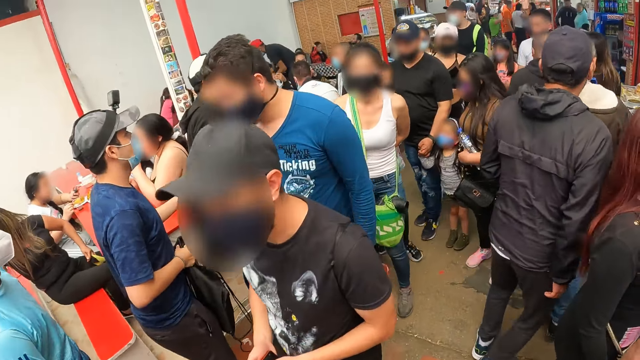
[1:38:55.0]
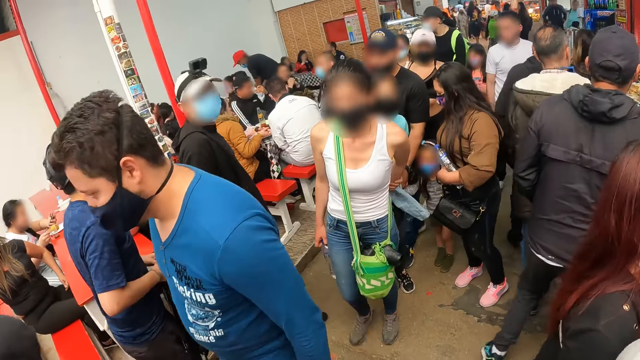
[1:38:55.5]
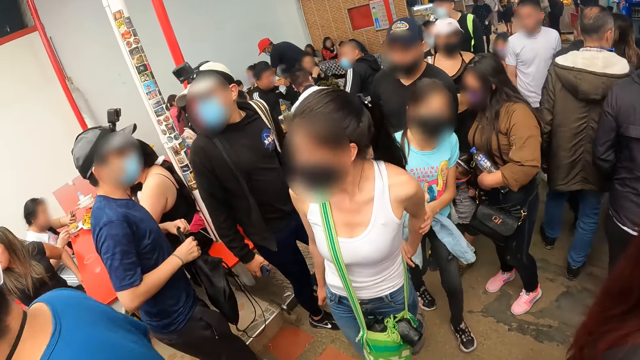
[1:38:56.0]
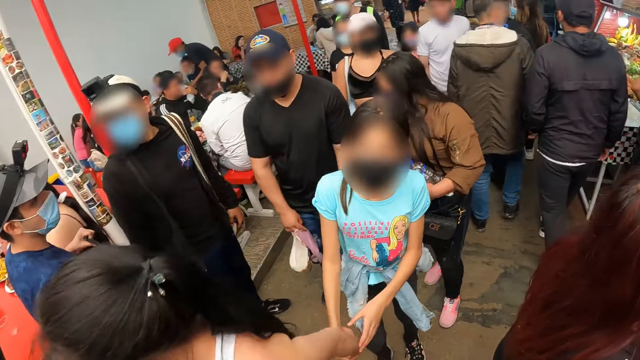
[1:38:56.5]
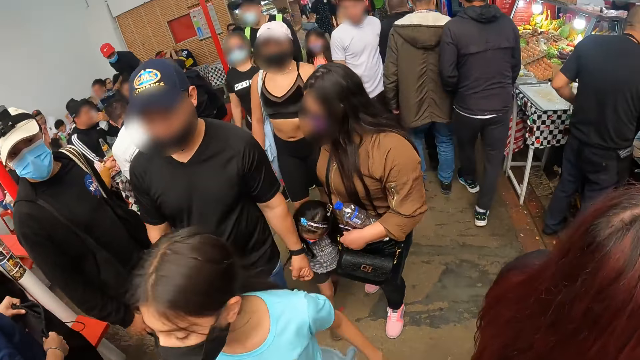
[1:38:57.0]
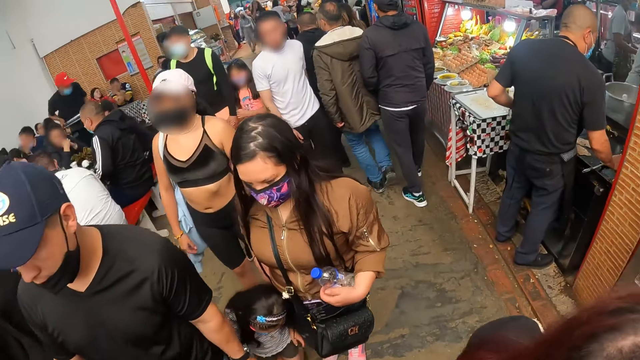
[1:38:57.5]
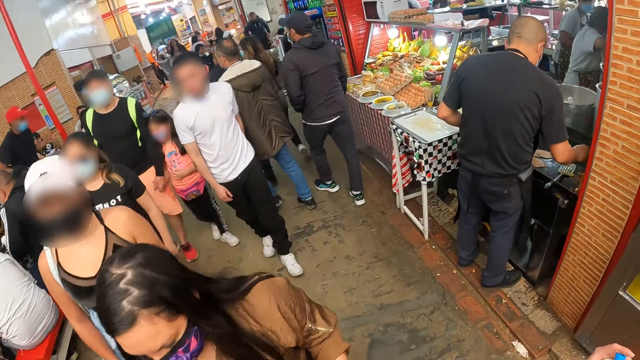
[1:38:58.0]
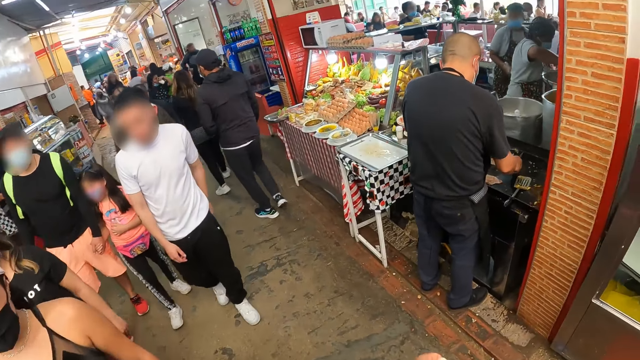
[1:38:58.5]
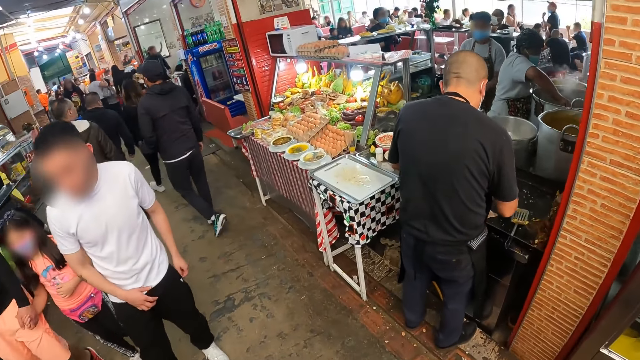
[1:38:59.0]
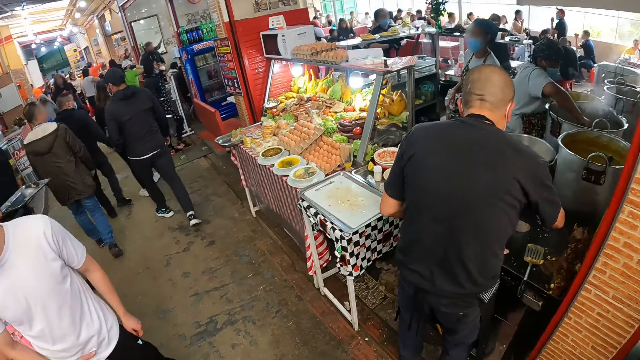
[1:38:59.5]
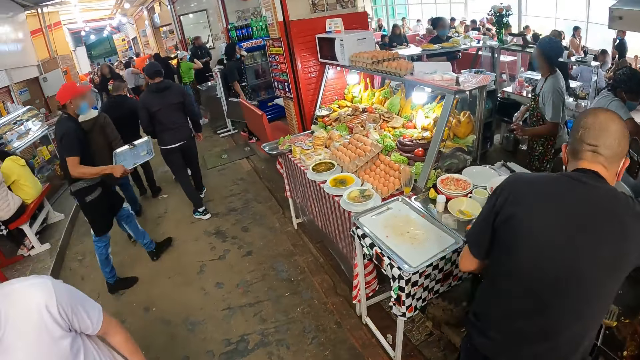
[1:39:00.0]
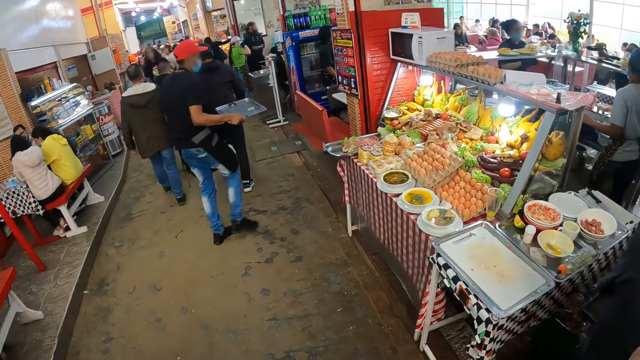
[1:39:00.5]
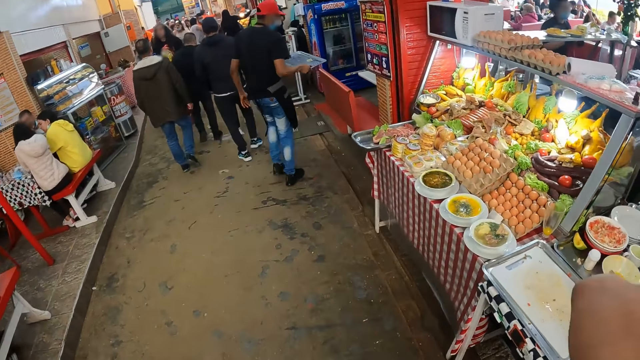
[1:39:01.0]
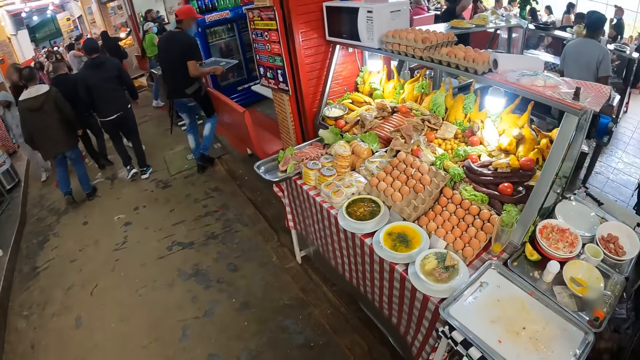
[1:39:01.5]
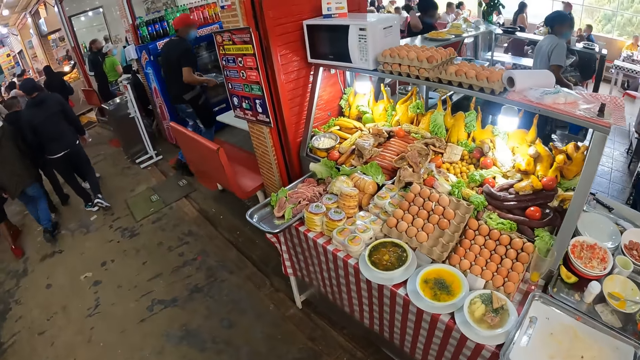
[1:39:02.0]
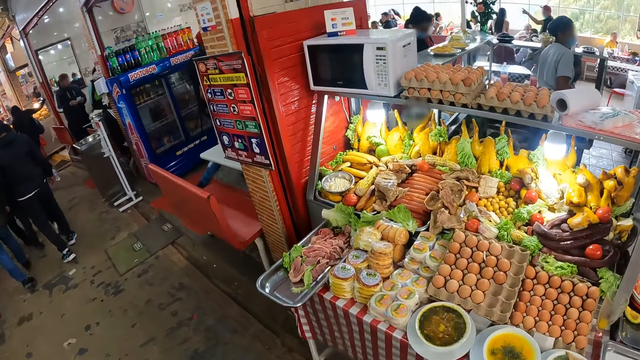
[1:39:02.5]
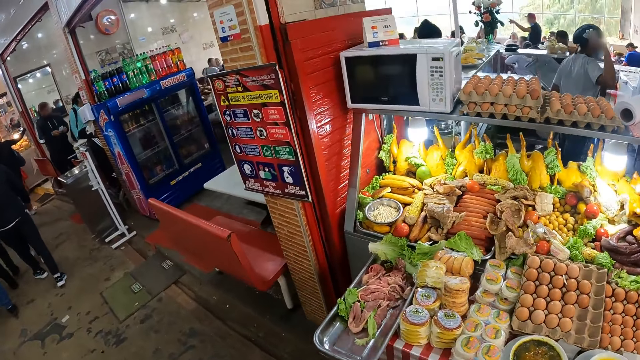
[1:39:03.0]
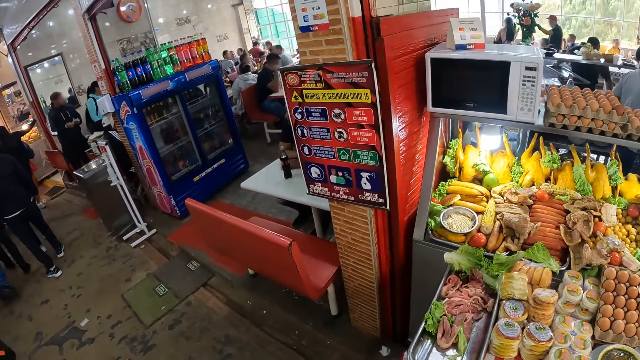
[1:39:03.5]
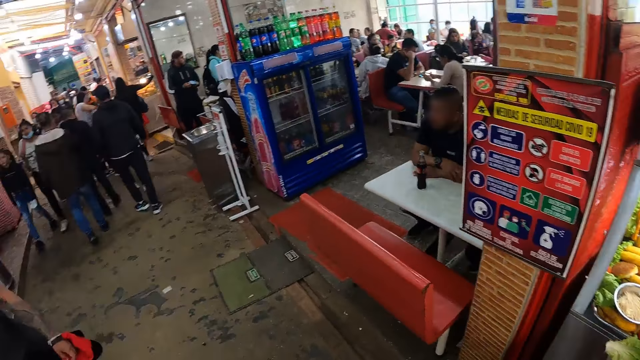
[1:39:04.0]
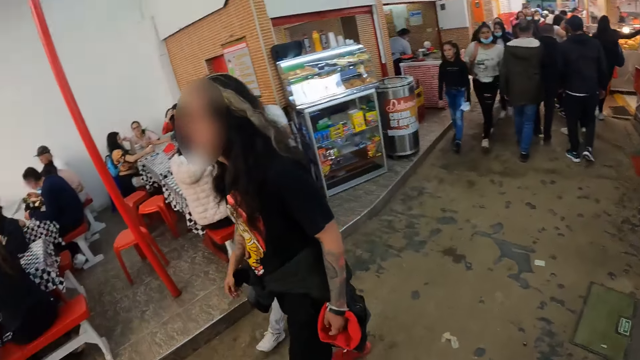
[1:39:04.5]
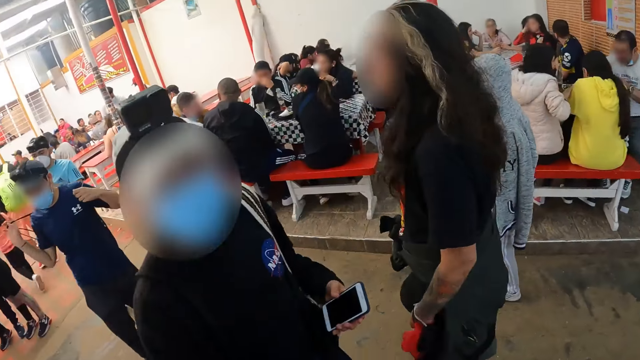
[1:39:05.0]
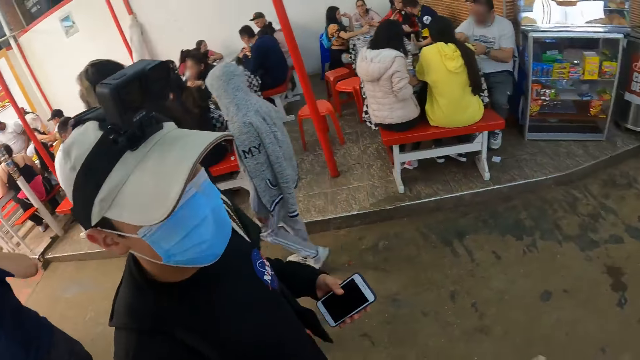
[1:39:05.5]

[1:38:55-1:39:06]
A man taps another man with his left hand. The other man converses with the first man. The camera wearer moves through the restaurant. They stare around.

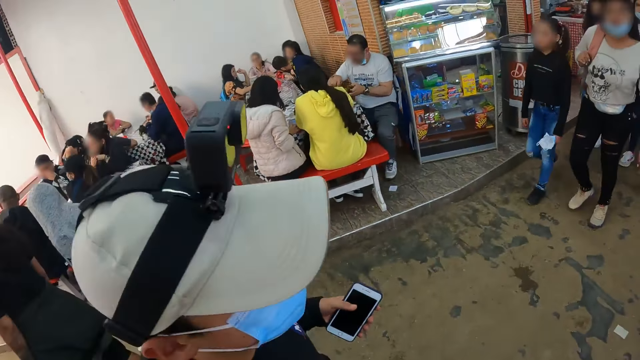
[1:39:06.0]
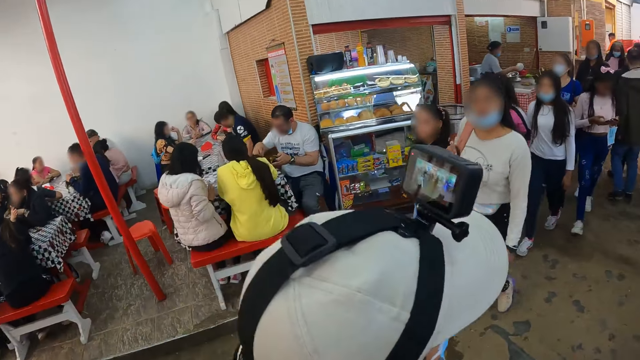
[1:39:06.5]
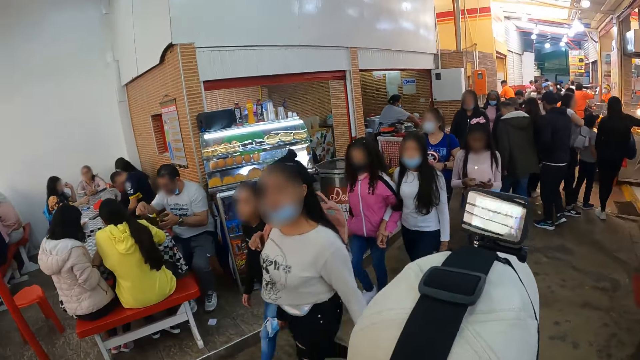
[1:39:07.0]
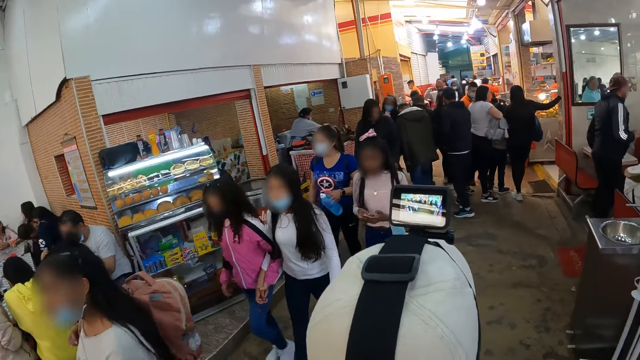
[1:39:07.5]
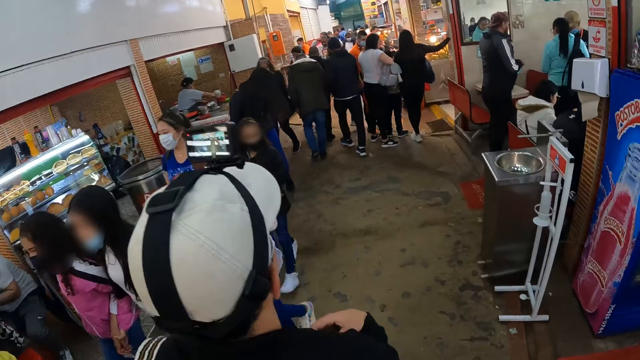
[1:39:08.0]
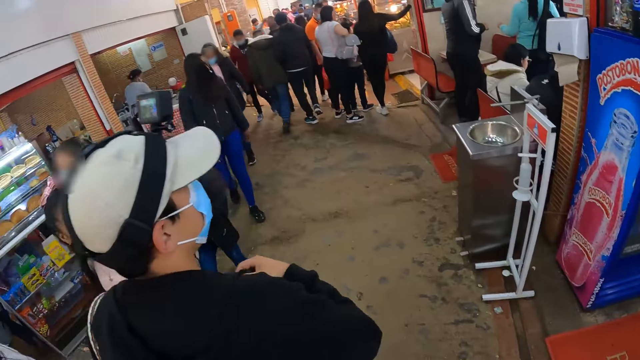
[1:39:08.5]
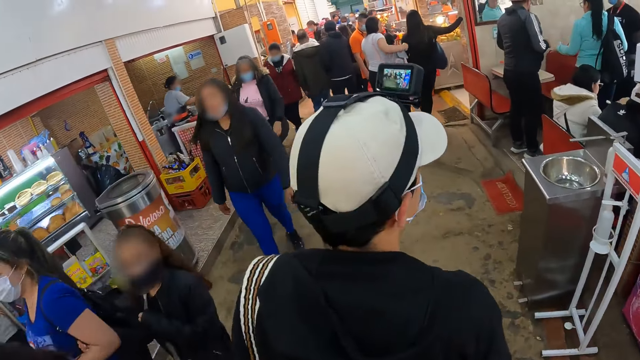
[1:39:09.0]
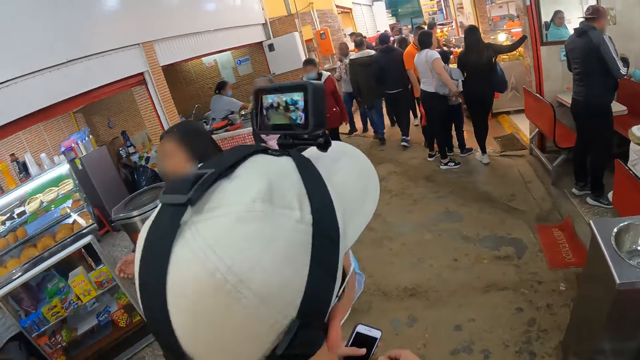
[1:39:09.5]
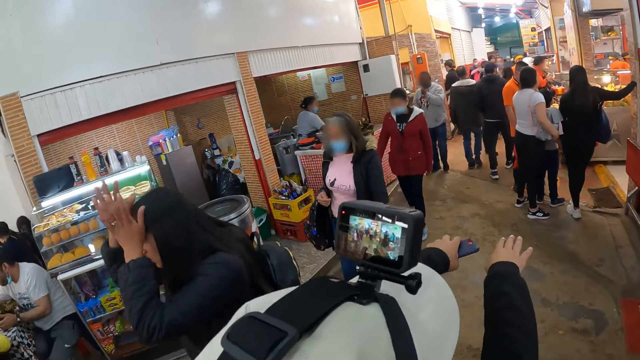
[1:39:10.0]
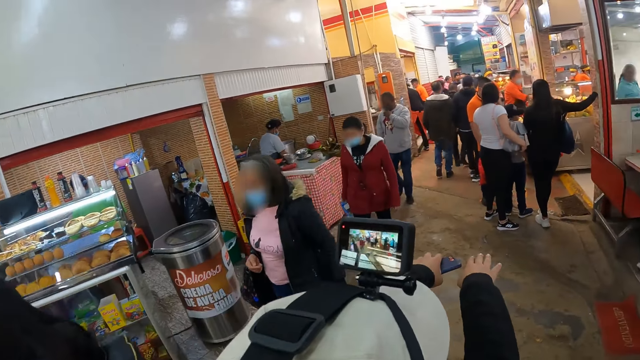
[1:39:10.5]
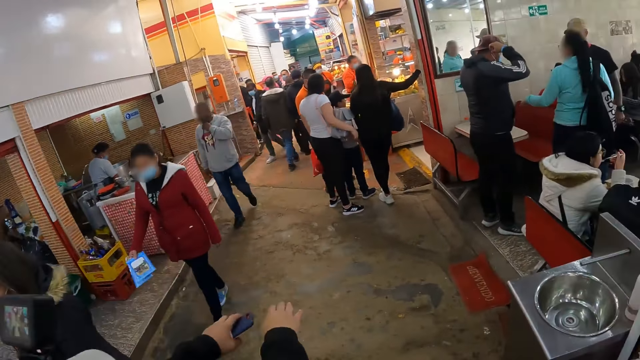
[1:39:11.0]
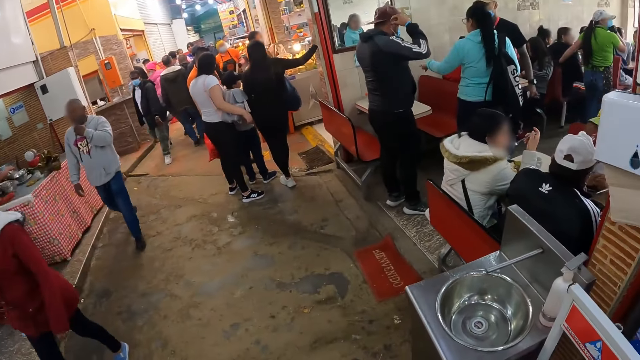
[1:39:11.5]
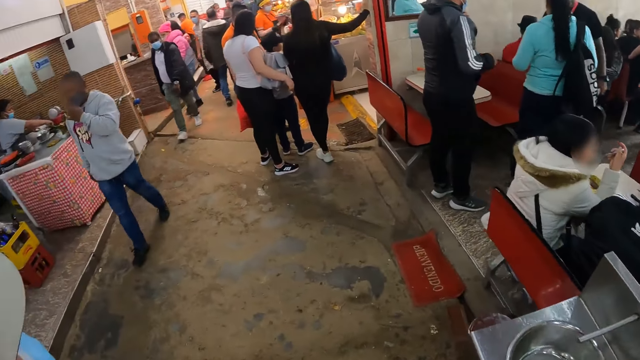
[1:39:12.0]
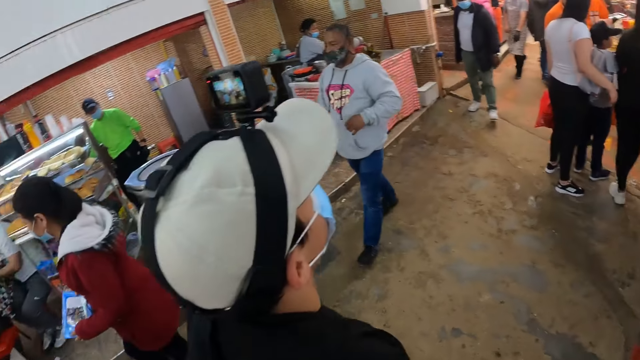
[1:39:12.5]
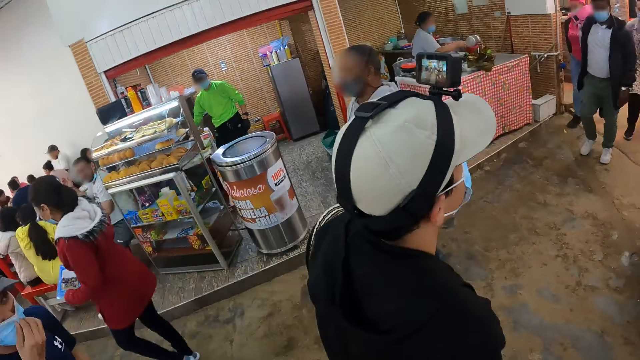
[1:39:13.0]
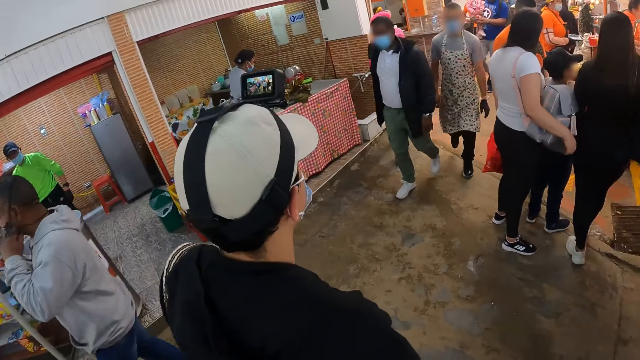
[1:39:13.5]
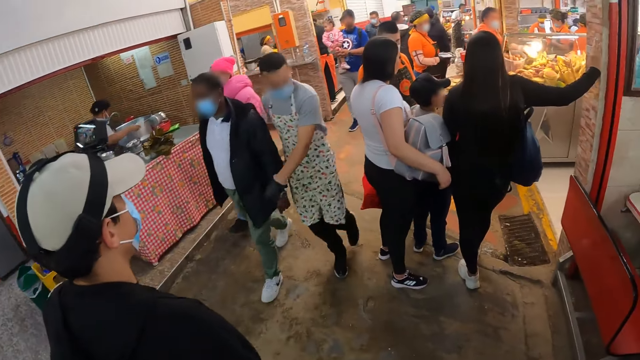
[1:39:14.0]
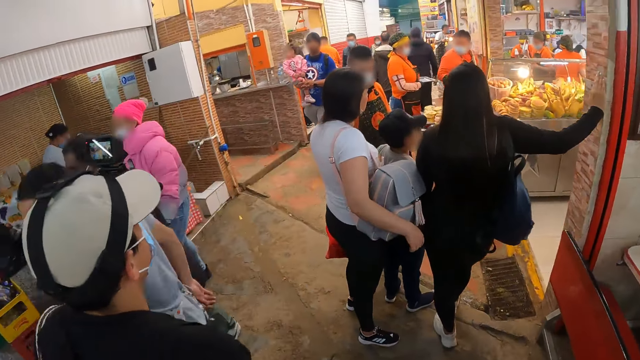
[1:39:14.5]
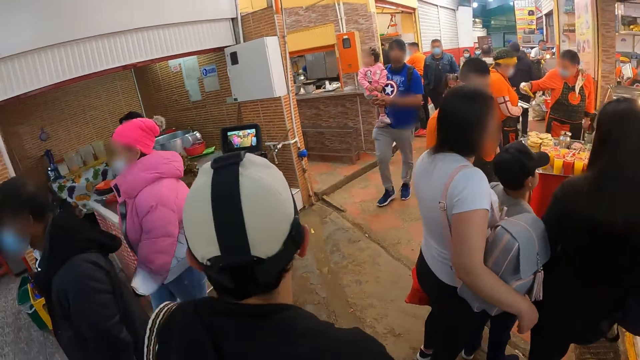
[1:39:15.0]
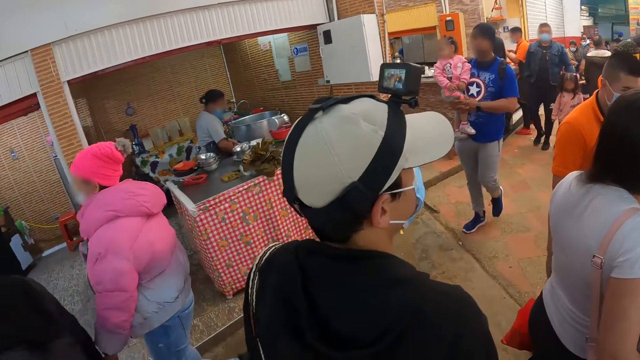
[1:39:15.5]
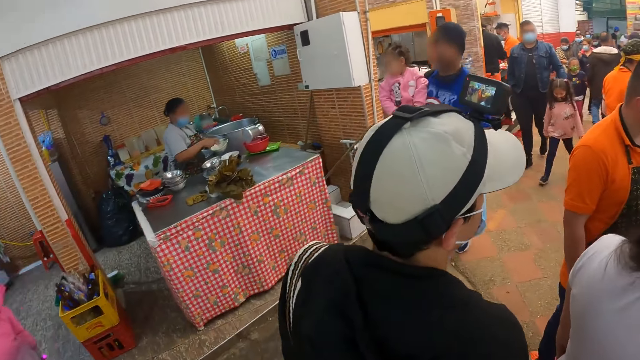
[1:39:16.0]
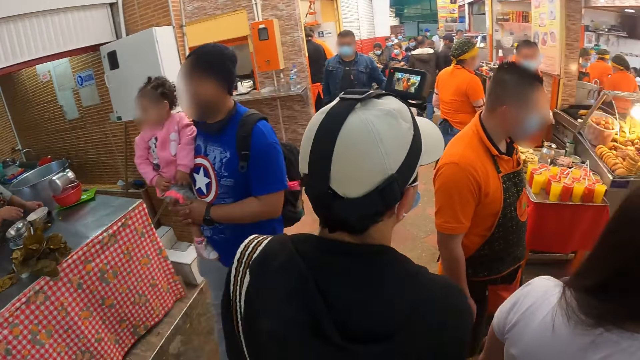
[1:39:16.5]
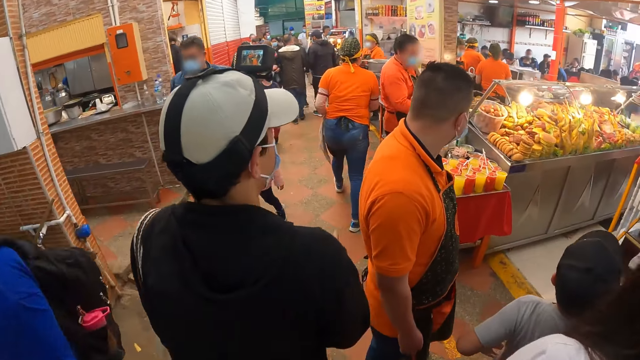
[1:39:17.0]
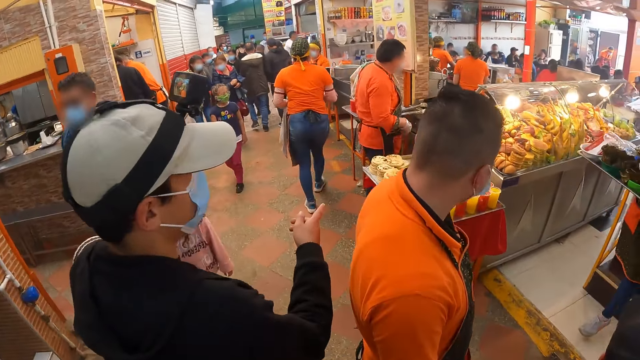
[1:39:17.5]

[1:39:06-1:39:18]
A man adjusts his jacket with his right hand. The man gesticulates with both hands. The camera wearer walks on the pathway.
